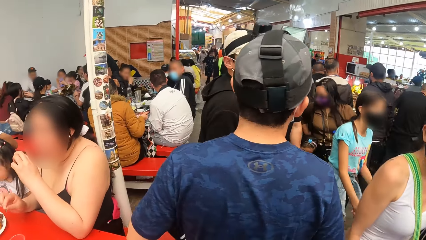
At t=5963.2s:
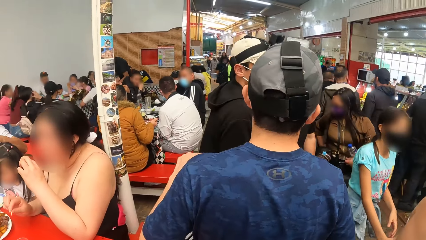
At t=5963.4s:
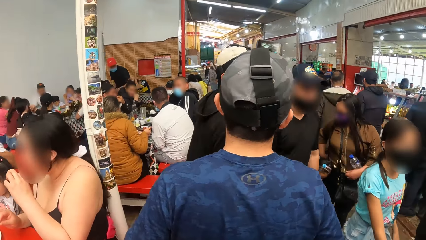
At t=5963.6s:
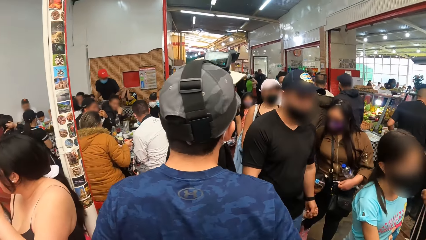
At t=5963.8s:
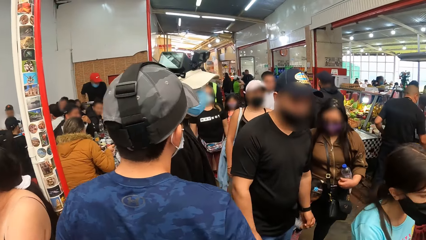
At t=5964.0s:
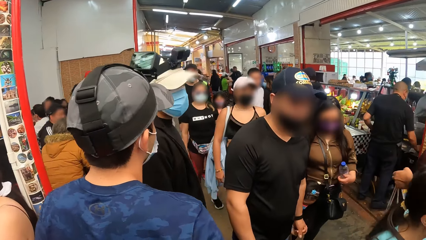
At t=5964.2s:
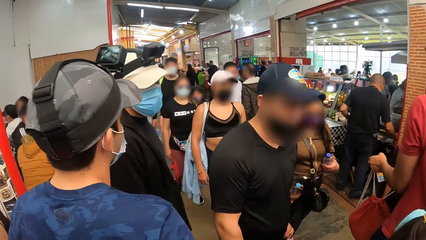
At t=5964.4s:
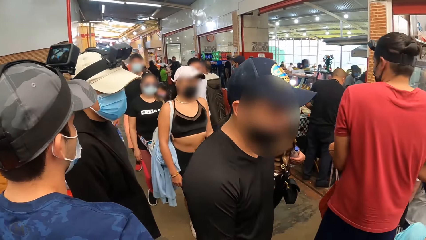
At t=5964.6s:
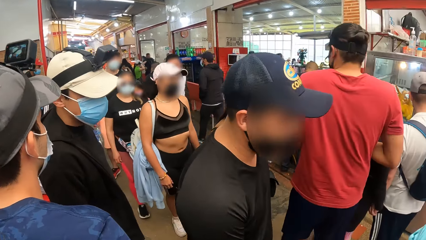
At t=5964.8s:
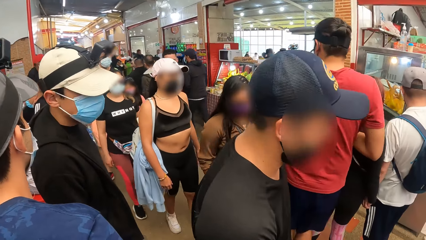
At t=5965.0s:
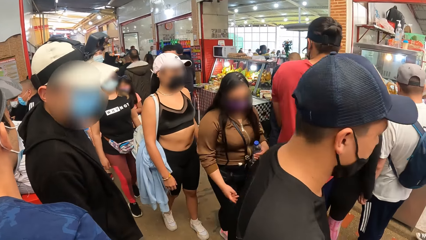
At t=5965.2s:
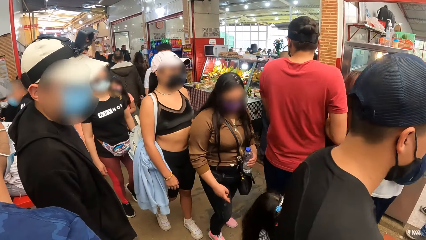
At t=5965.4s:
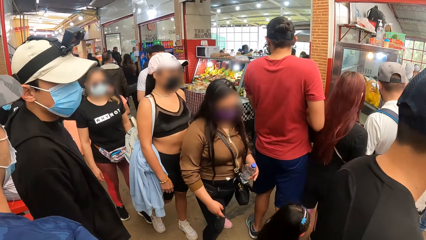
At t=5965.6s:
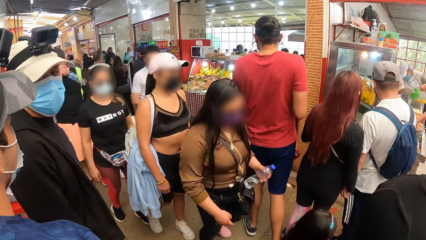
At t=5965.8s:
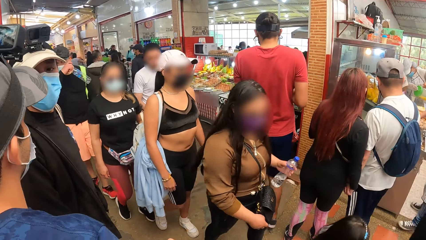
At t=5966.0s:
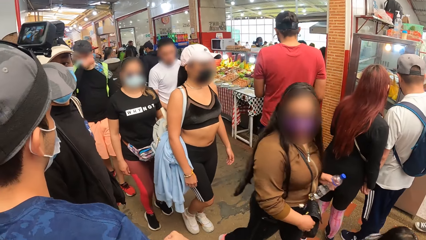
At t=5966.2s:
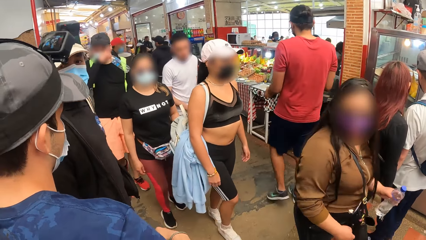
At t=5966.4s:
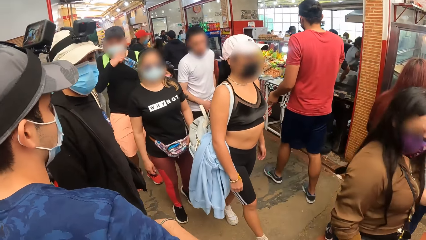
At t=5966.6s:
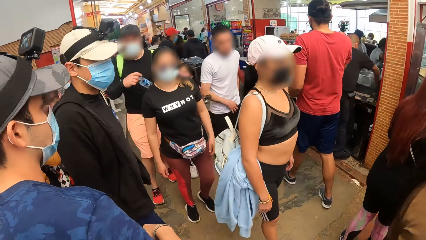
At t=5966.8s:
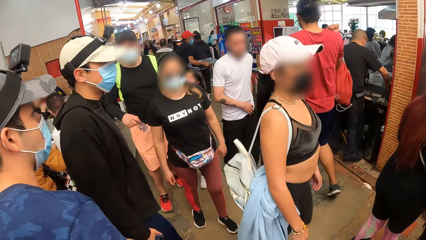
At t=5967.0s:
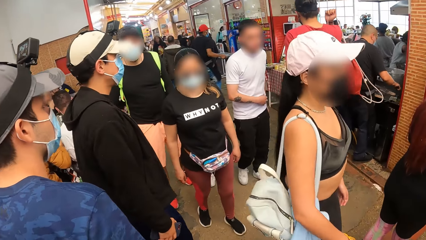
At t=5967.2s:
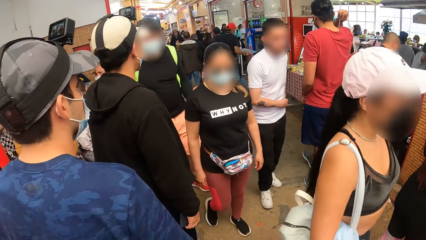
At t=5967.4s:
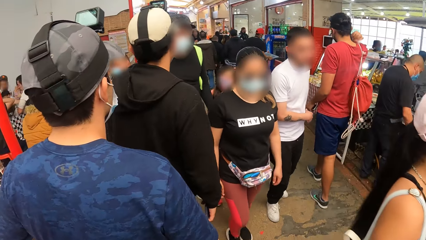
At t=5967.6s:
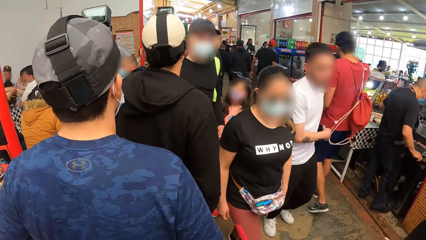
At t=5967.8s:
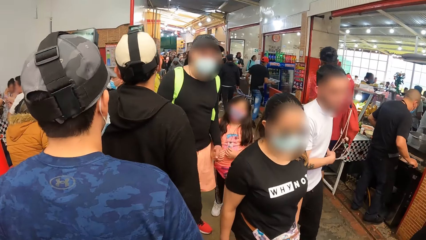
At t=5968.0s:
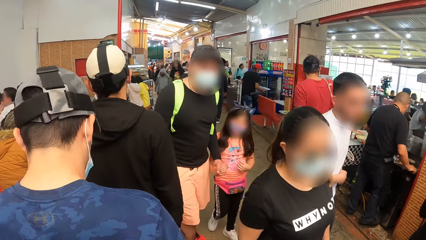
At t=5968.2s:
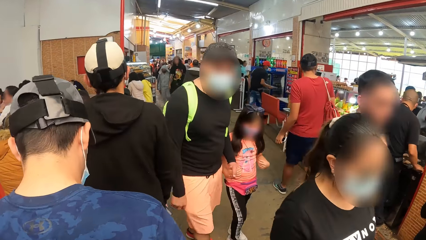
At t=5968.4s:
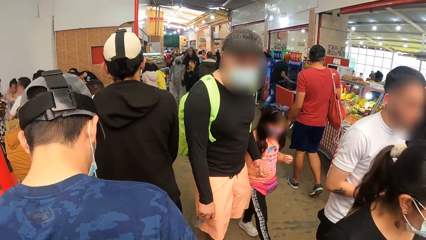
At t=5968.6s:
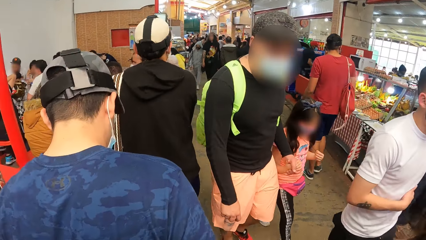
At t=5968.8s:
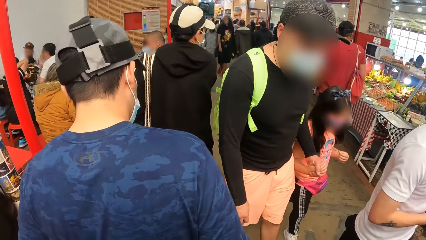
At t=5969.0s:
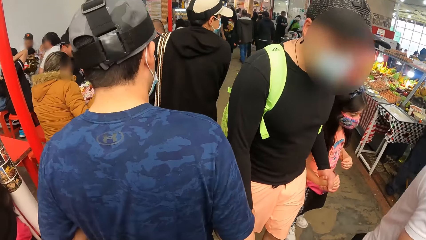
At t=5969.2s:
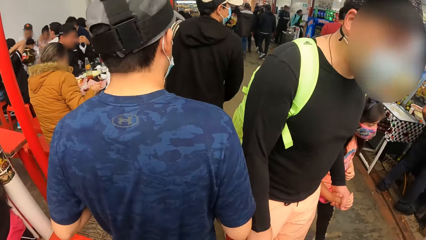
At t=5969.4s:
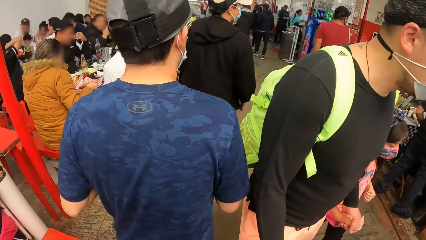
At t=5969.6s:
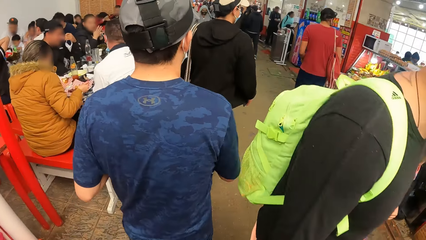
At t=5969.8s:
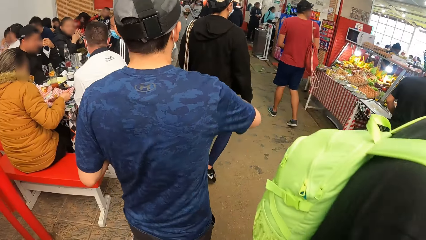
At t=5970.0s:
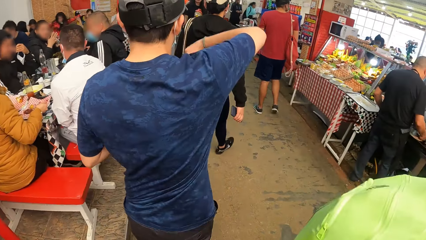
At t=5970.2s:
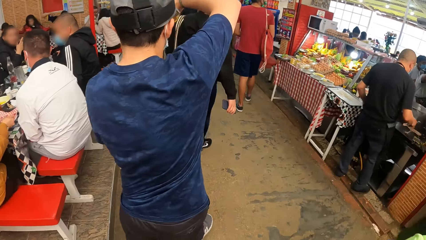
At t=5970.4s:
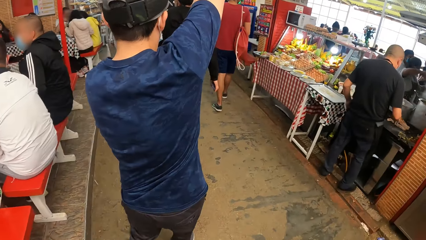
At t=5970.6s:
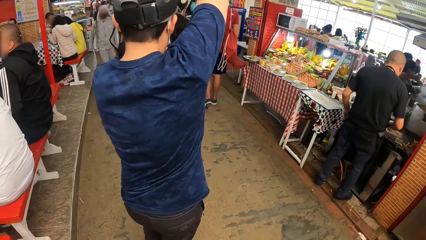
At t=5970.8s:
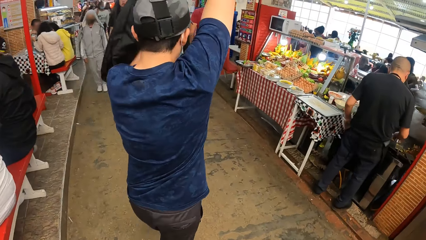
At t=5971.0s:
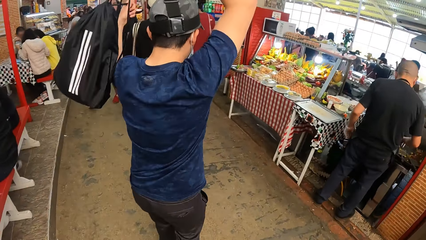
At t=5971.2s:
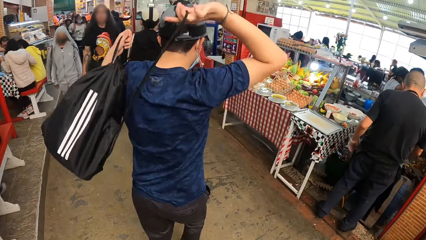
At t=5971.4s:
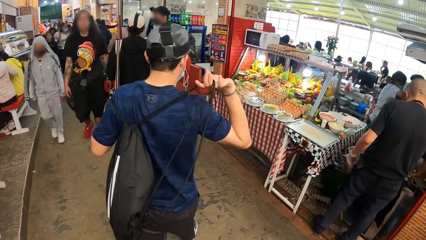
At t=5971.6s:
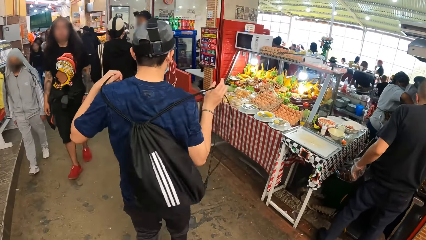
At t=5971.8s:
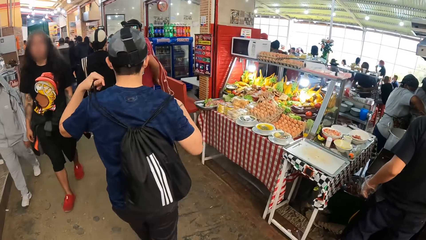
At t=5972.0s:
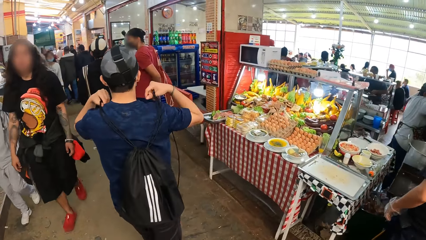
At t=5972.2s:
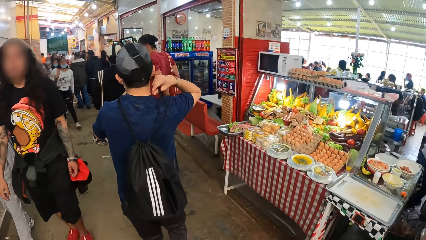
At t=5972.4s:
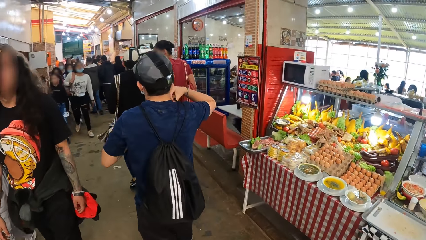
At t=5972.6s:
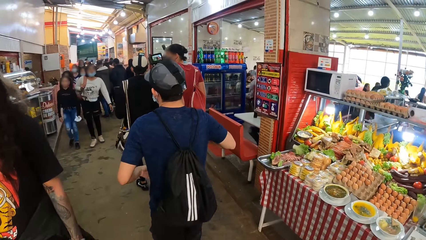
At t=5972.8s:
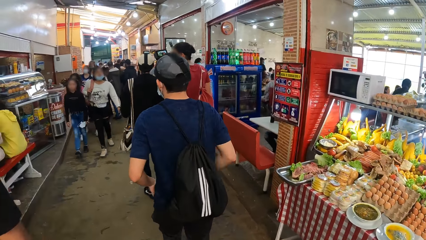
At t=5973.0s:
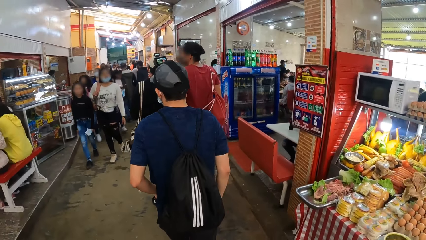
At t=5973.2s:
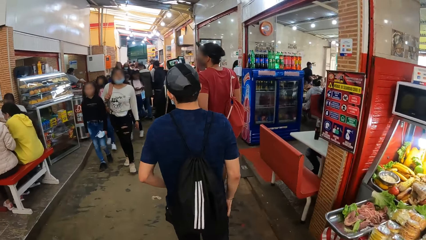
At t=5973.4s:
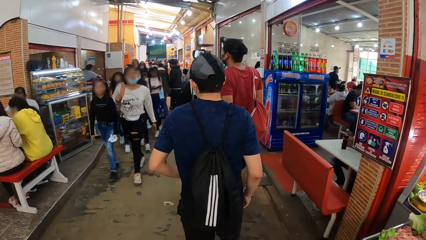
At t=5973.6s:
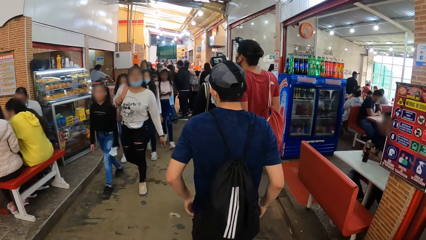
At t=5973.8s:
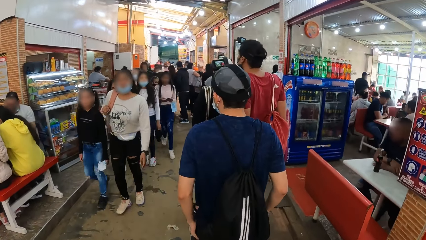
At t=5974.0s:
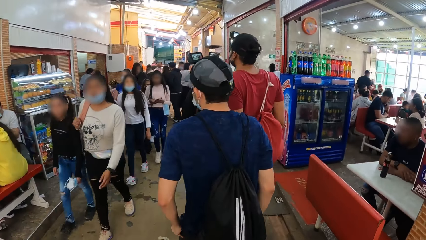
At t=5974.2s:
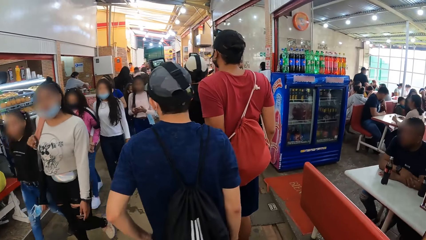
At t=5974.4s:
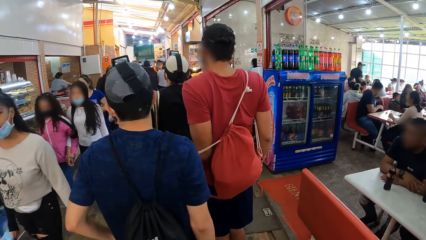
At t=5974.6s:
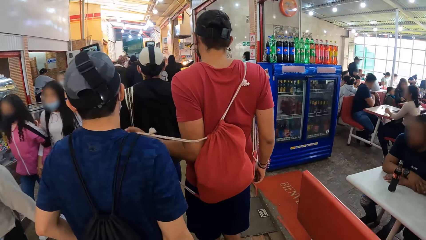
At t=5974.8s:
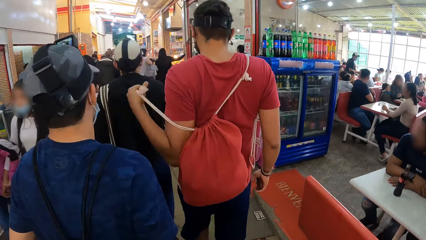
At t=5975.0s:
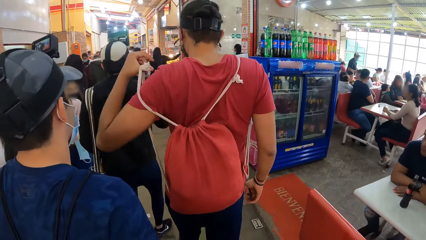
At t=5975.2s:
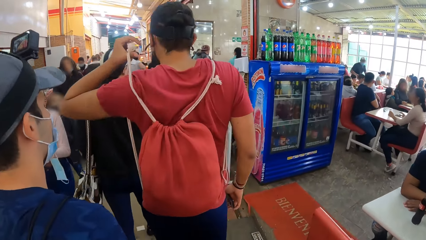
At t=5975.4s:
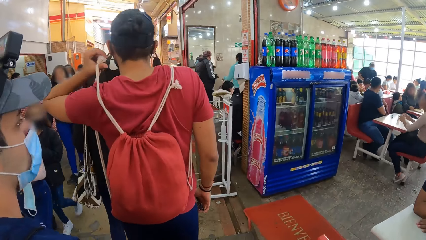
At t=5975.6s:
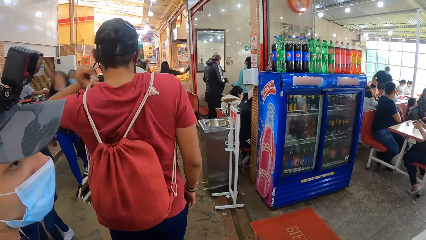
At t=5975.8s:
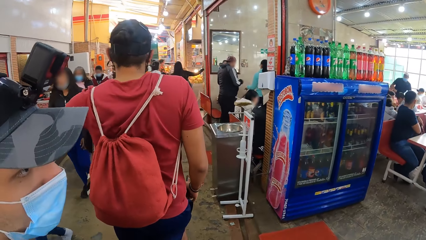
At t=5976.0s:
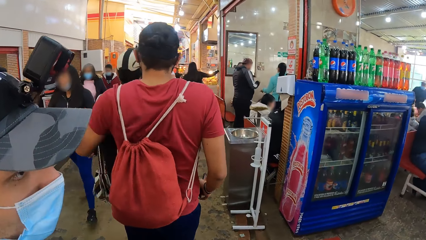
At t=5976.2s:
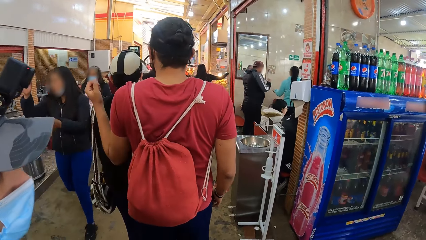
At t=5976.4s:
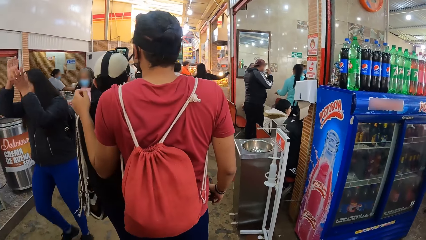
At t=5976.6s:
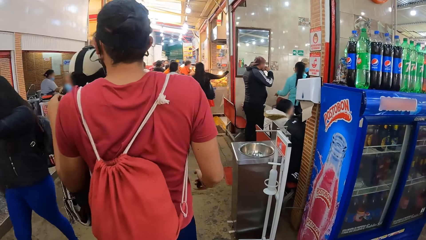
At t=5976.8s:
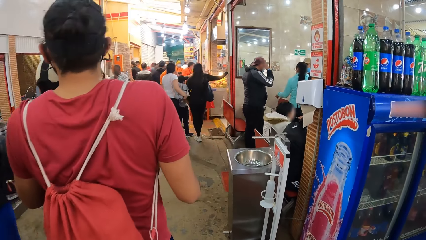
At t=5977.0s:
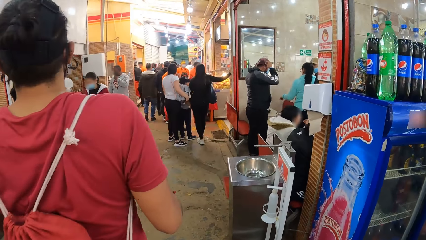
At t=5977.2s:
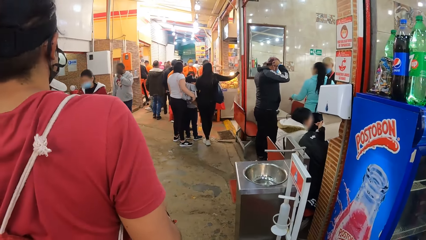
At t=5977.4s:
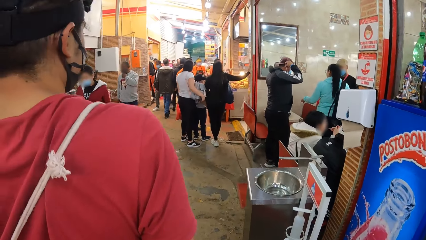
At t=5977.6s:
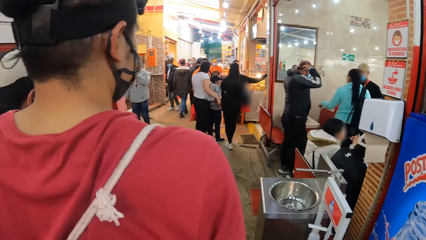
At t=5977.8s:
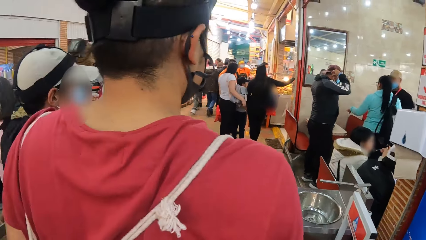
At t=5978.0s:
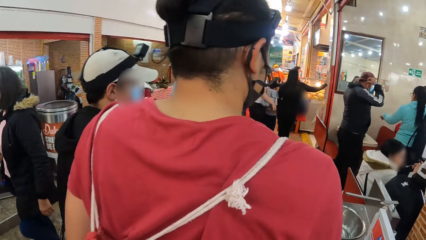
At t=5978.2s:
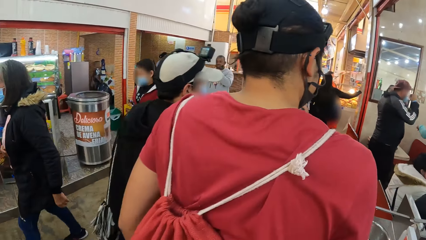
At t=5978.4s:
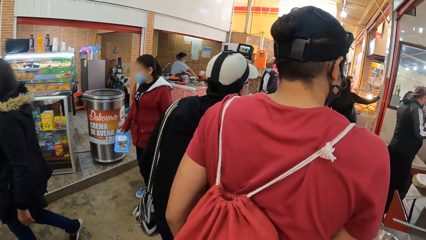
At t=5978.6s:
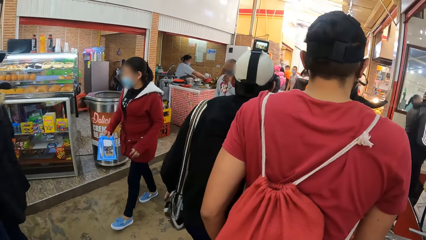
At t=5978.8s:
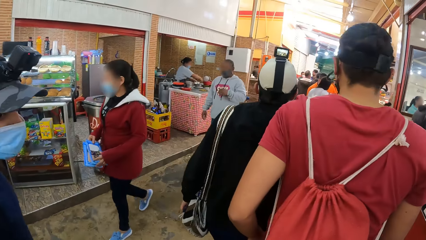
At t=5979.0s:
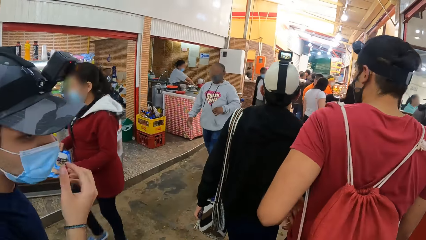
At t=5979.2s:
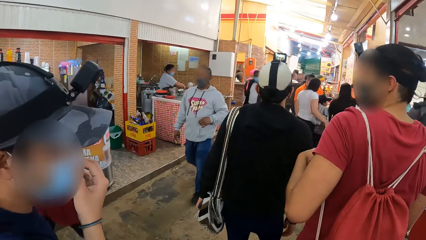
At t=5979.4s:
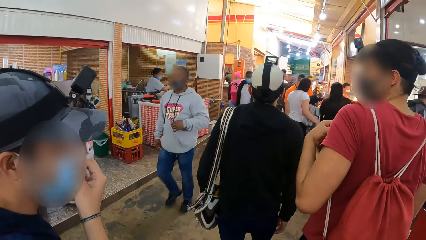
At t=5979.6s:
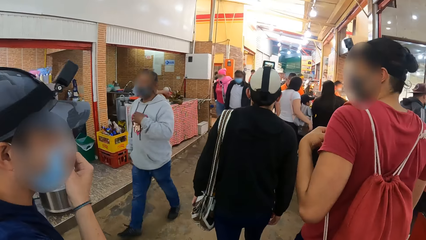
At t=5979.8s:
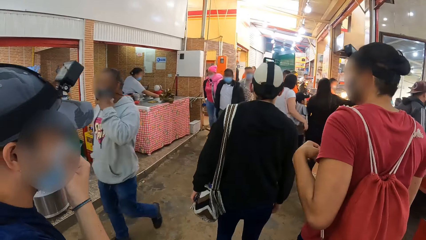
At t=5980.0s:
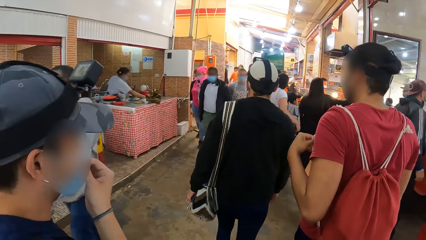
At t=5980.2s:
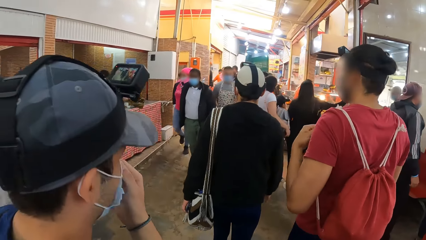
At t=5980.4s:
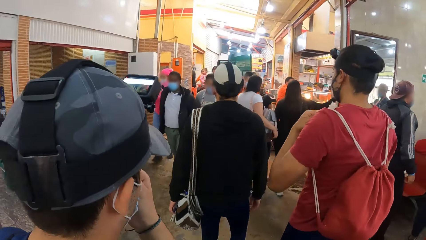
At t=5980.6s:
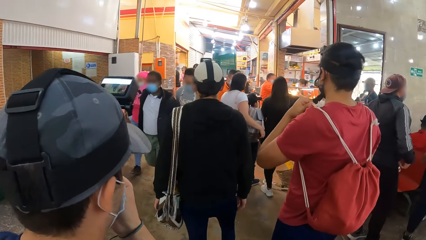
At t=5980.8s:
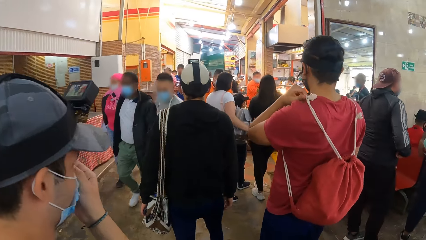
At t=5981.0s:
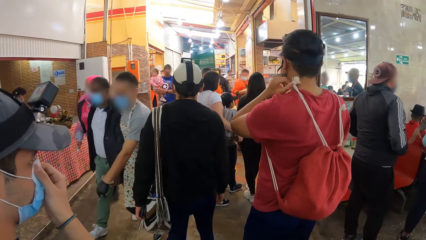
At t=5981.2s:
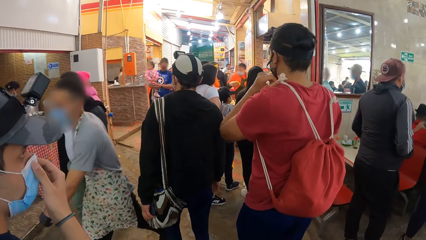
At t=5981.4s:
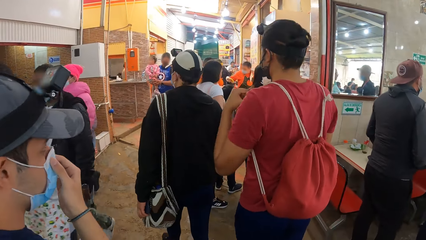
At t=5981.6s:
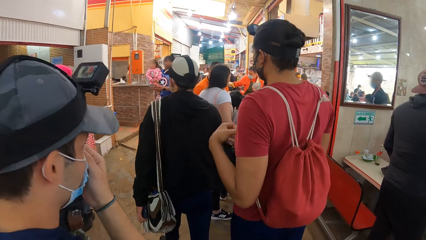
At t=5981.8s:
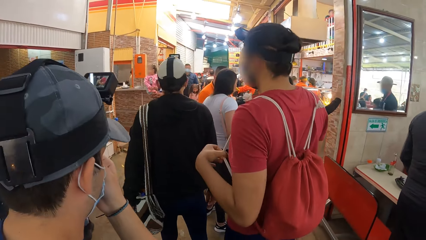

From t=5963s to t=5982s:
A man walks. Another man speaks. The other man walks. The camera wearer walks with a group of people. The first man wears a bag with both hands on his back. Another man wears a bag with both hands on his back. Another man carries a bag on his shoulder. The first man stands. The first man places his right hand on his nose mask.
